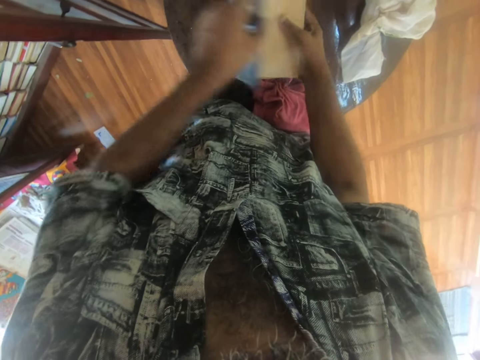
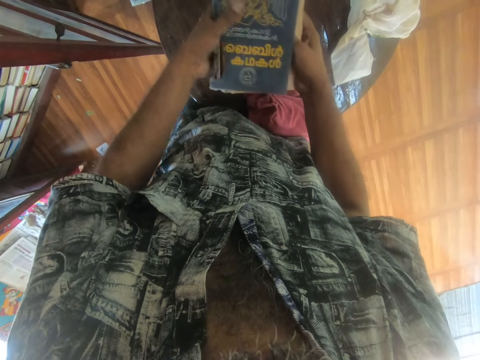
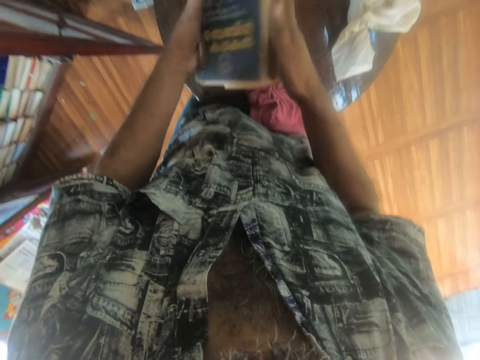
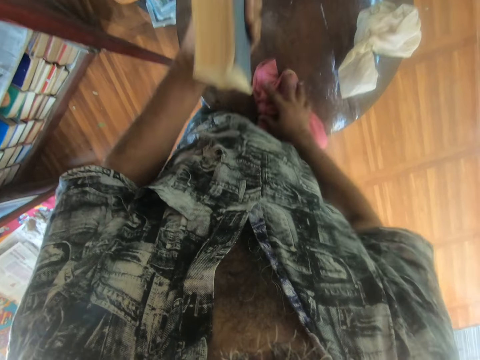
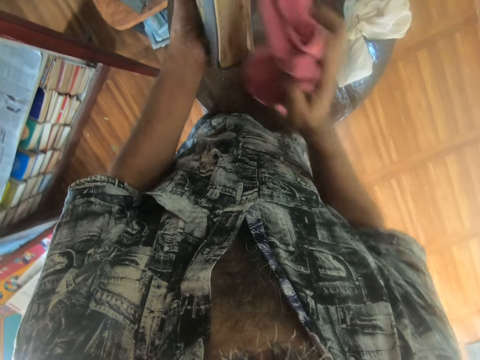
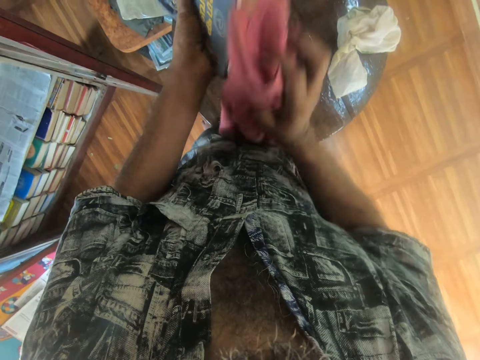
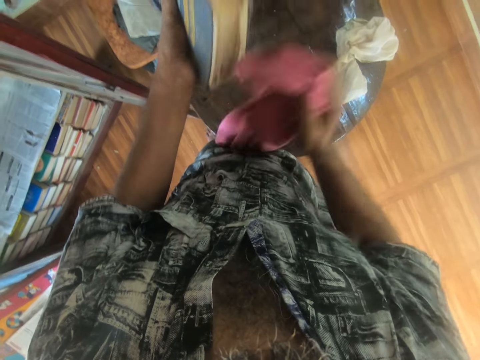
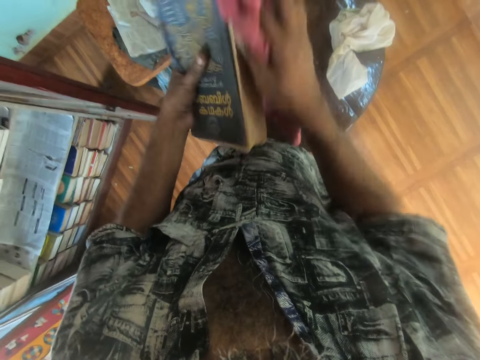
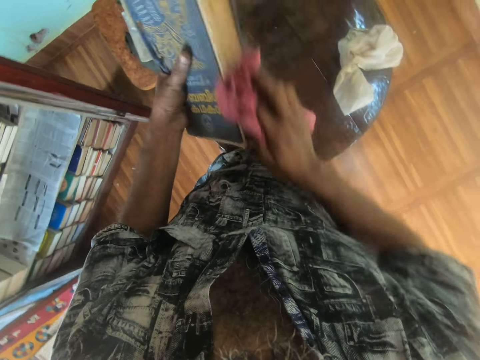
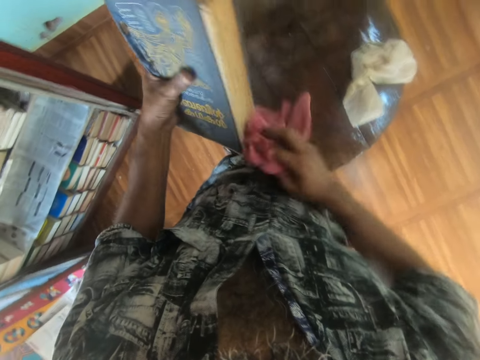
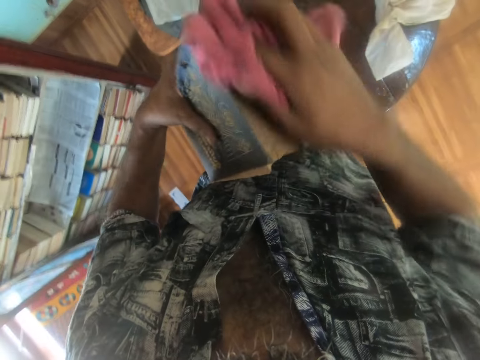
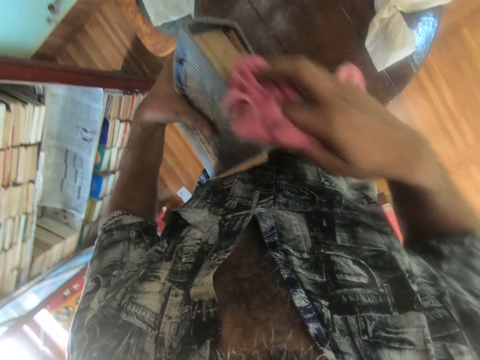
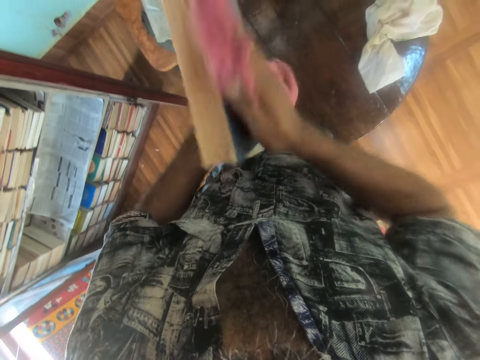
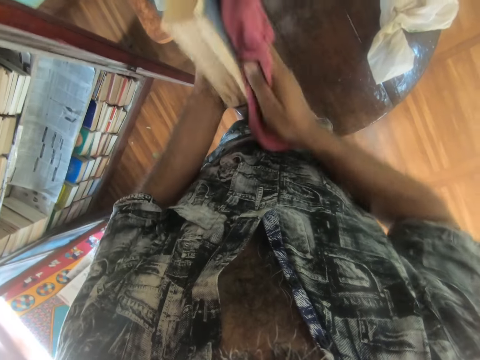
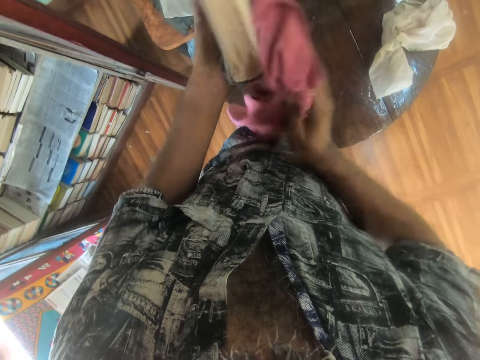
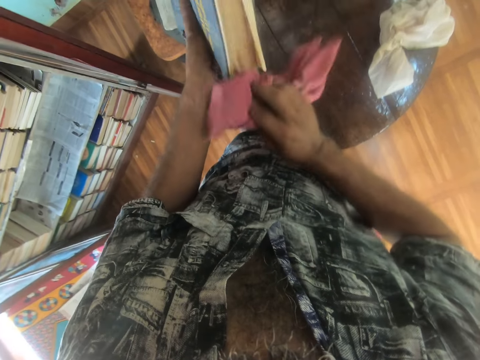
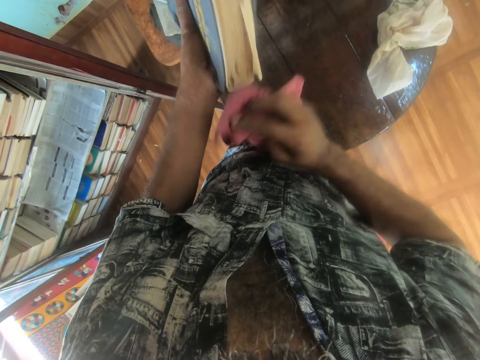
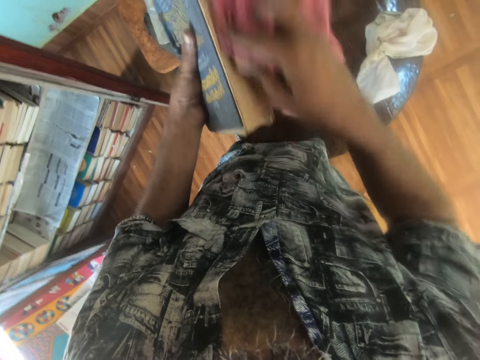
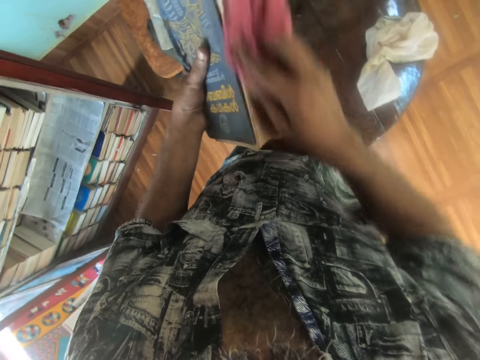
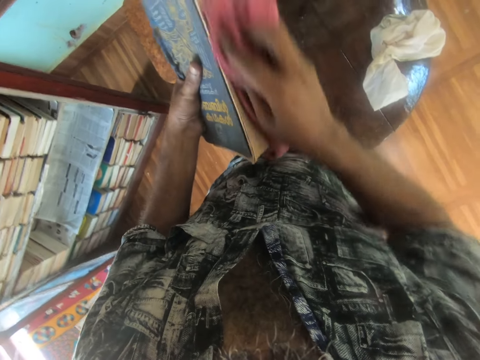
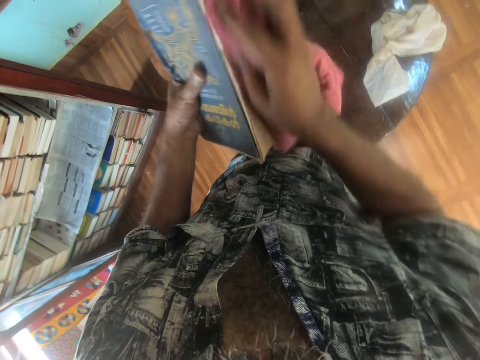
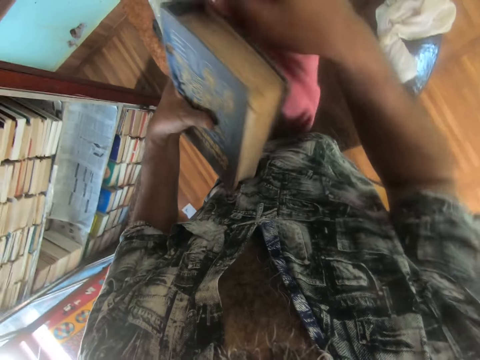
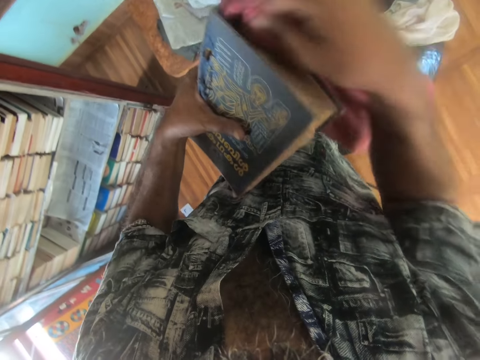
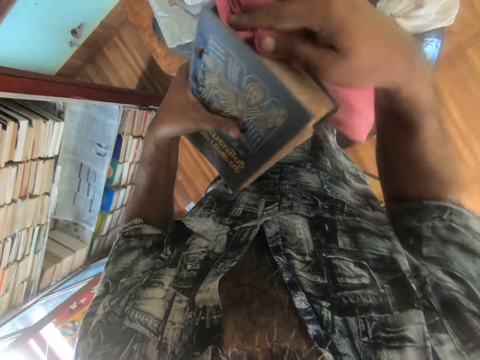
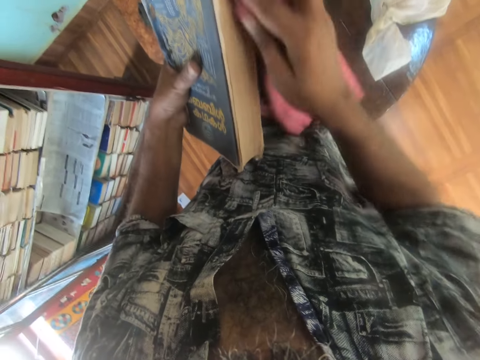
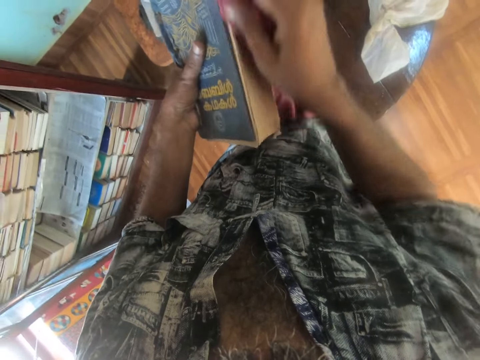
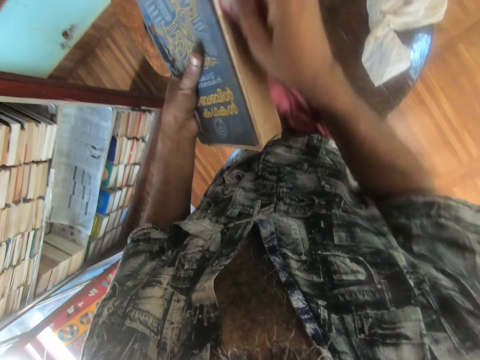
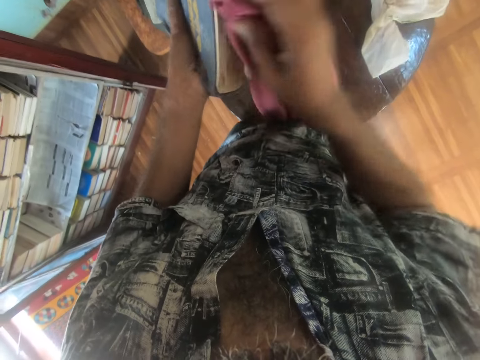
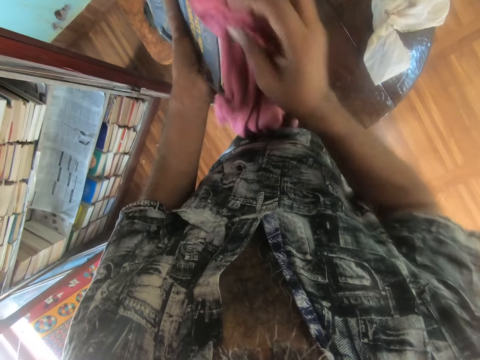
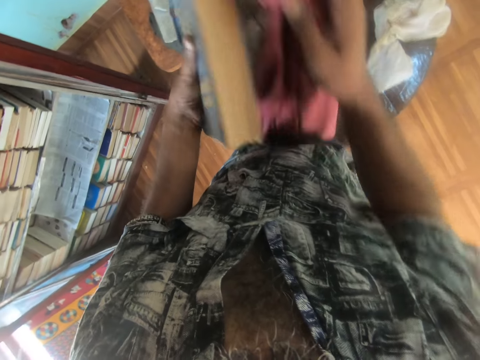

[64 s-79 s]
The camera wearer closes the book. They pick up the wiper. They wipe the book.

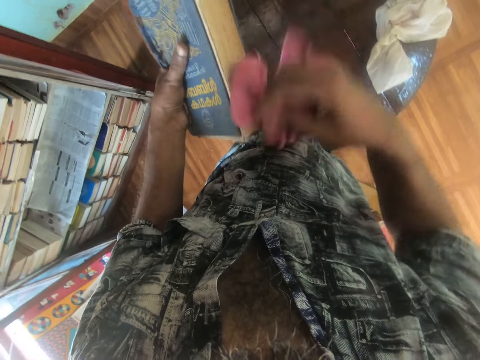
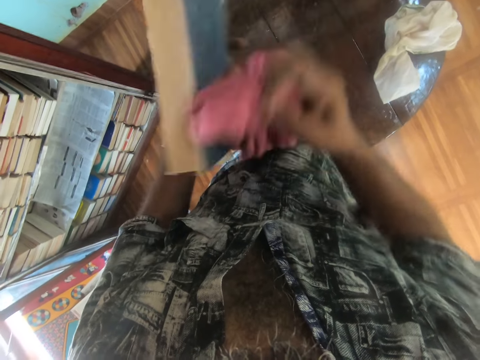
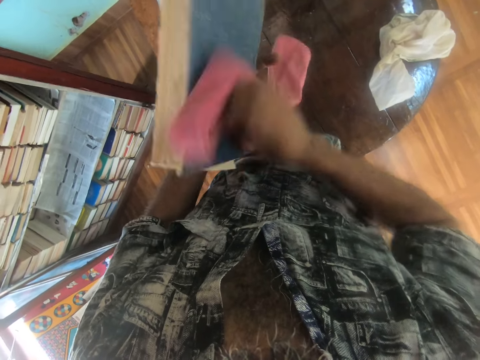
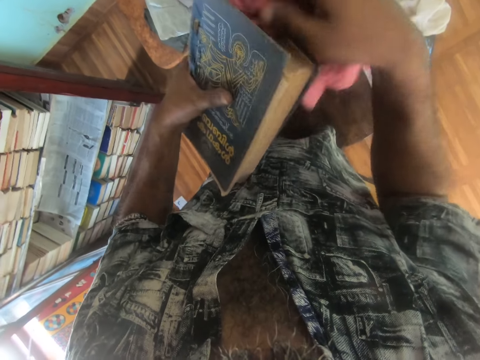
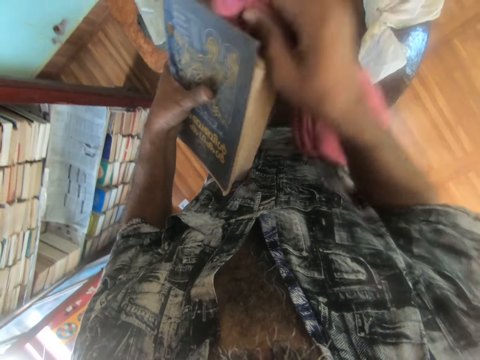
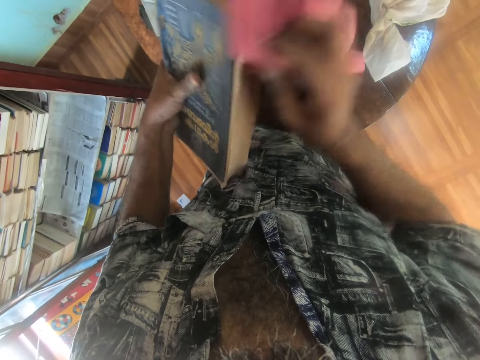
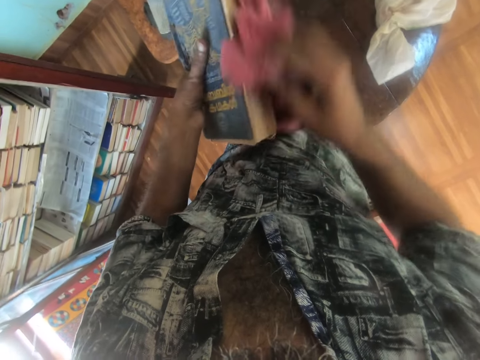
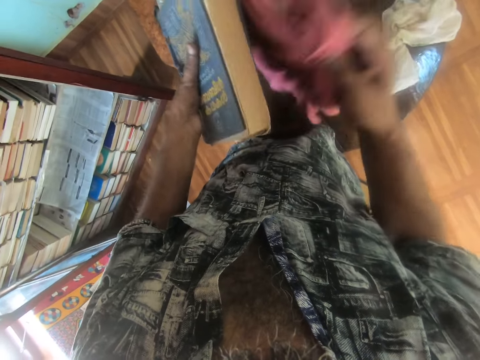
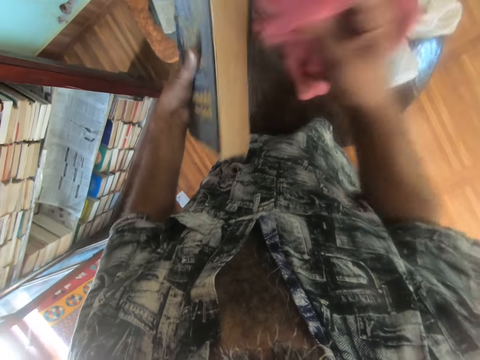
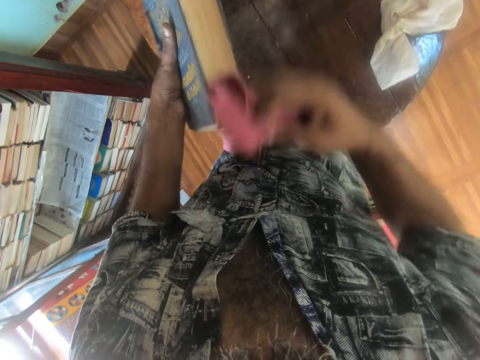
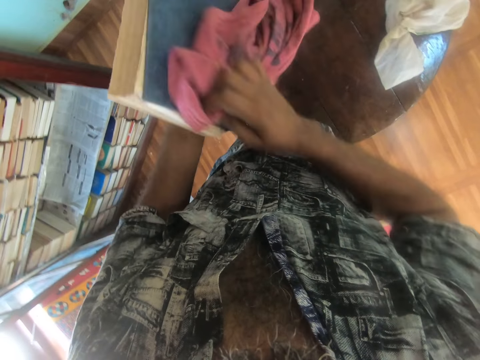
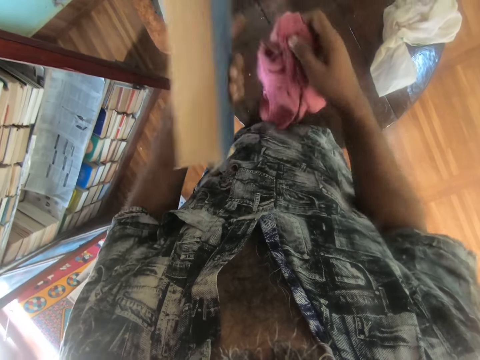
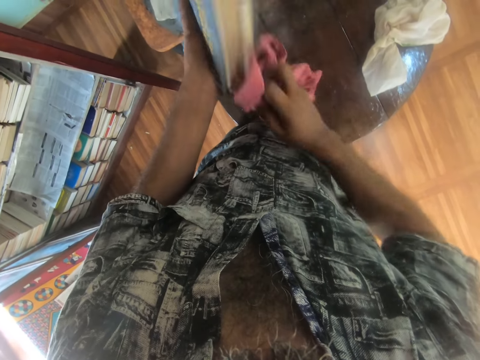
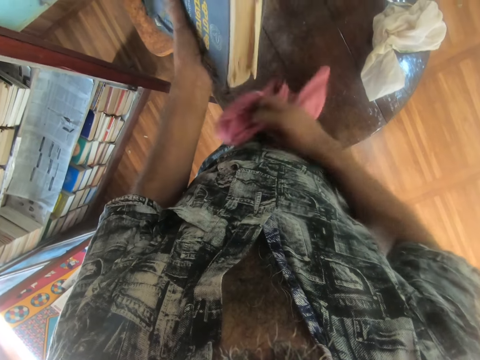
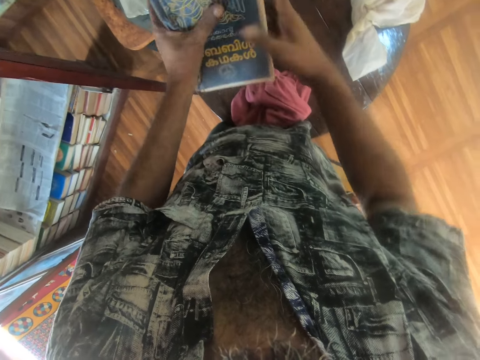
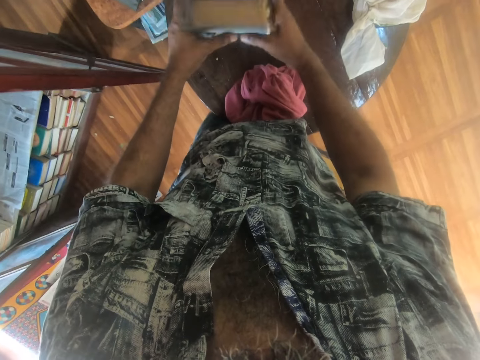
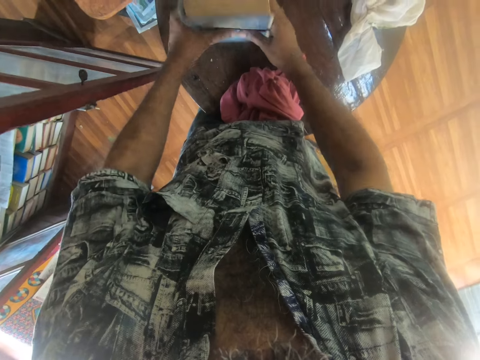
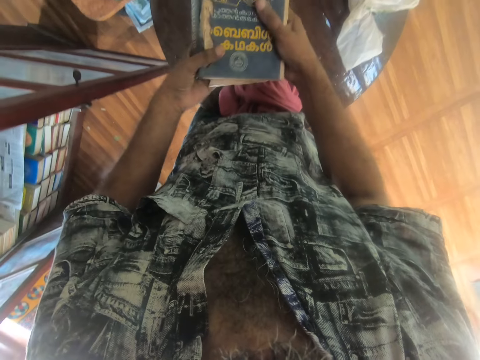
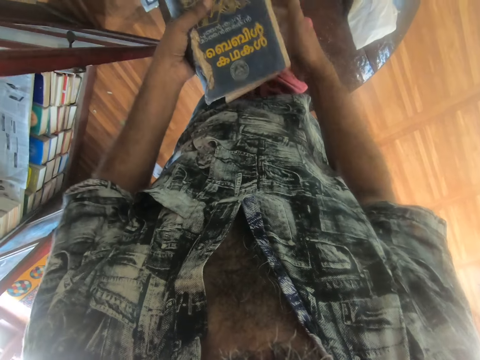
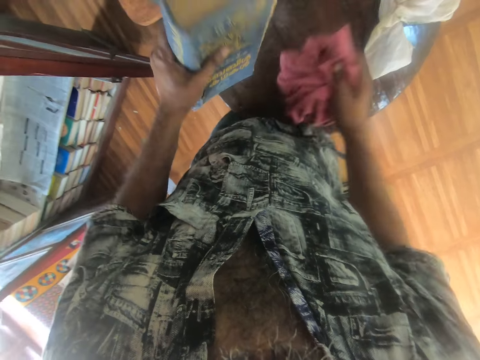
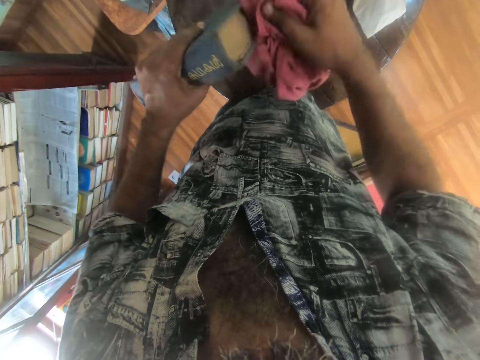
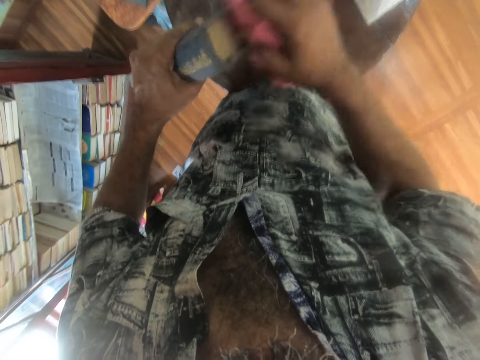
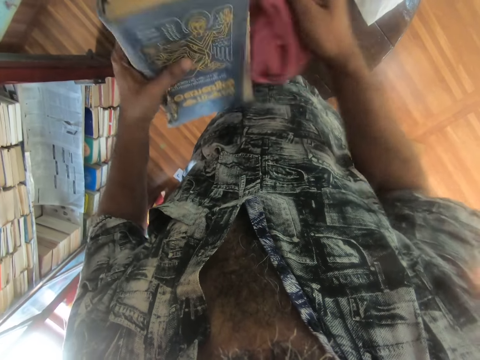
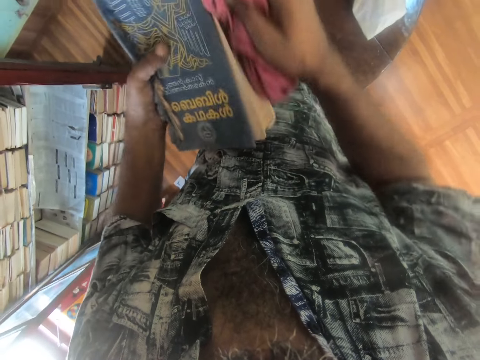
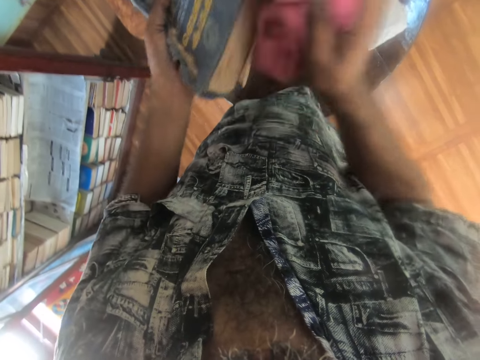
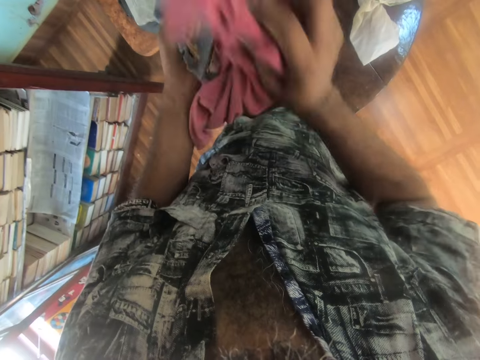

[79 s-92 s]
The camera wearer puts down the wiper on a table. They hit the book on the table. They pick up the wiper. They wipe the book.
